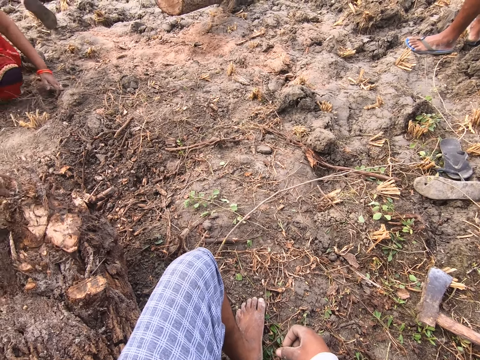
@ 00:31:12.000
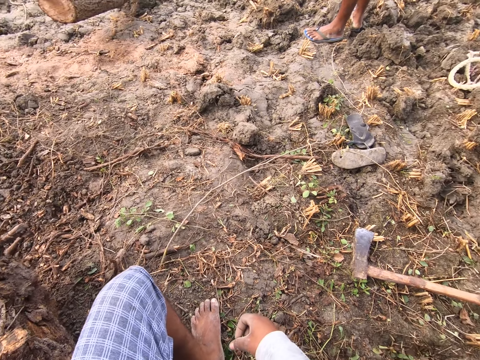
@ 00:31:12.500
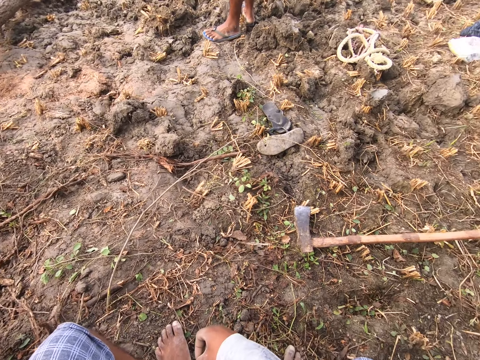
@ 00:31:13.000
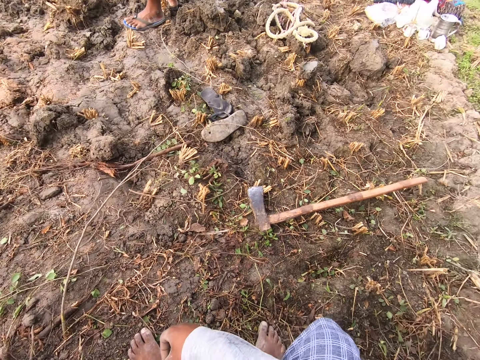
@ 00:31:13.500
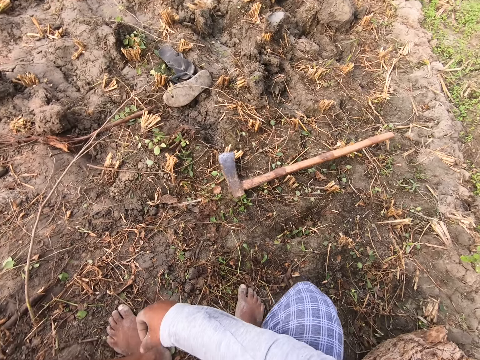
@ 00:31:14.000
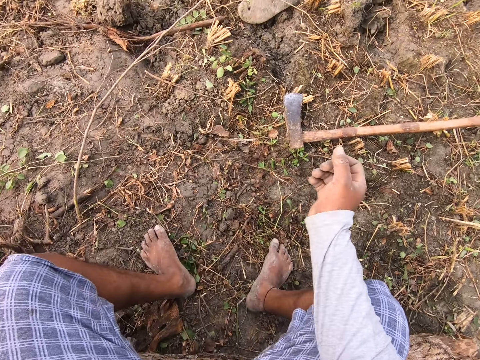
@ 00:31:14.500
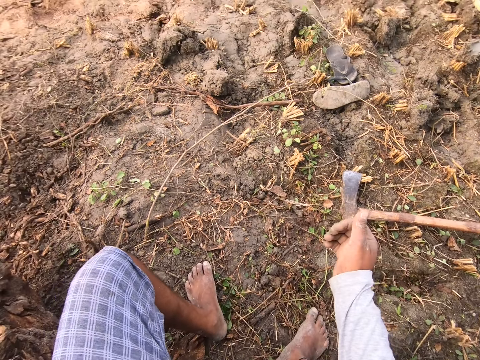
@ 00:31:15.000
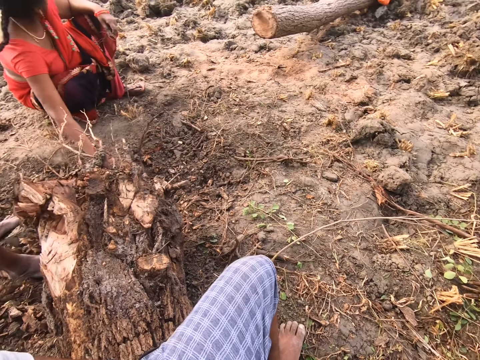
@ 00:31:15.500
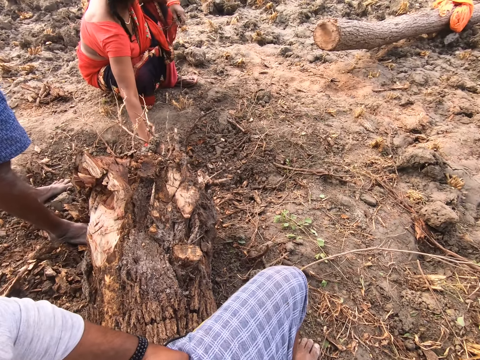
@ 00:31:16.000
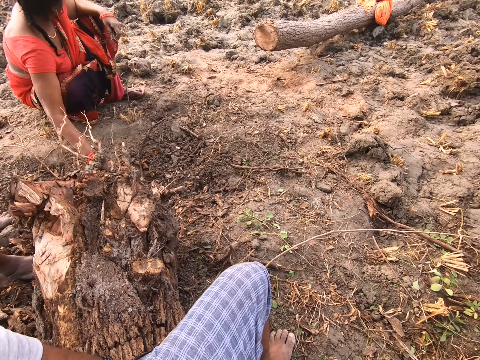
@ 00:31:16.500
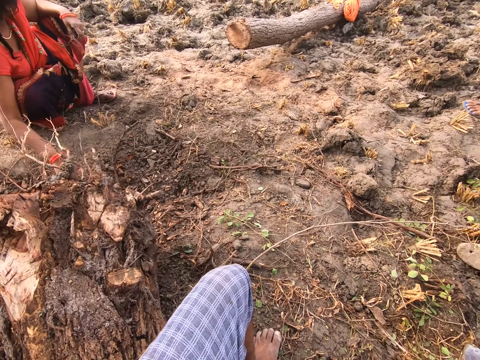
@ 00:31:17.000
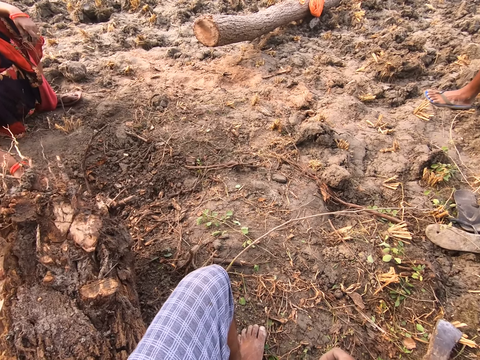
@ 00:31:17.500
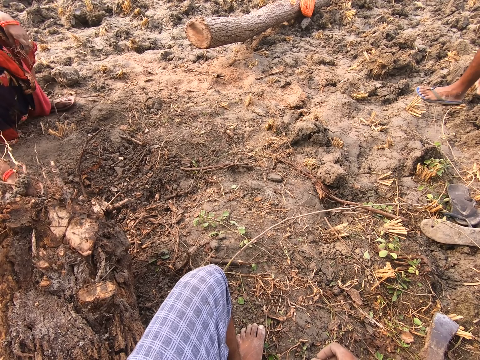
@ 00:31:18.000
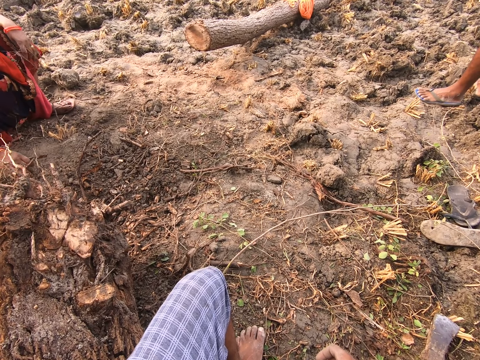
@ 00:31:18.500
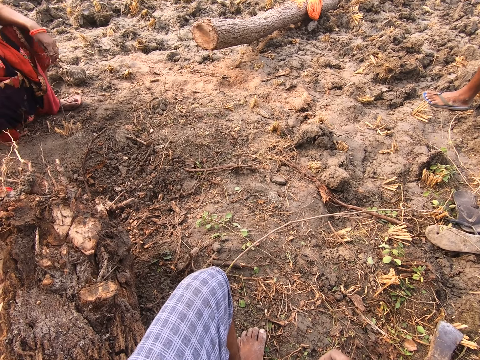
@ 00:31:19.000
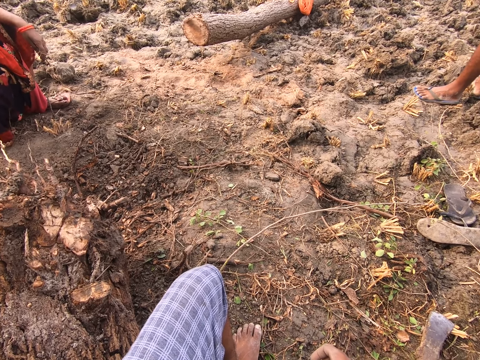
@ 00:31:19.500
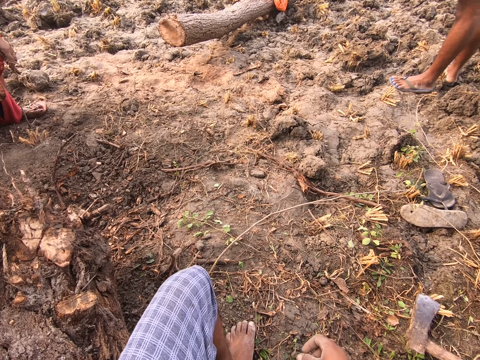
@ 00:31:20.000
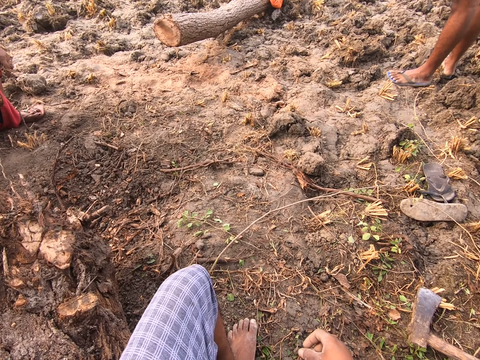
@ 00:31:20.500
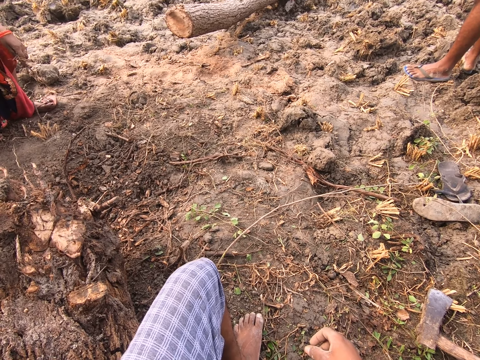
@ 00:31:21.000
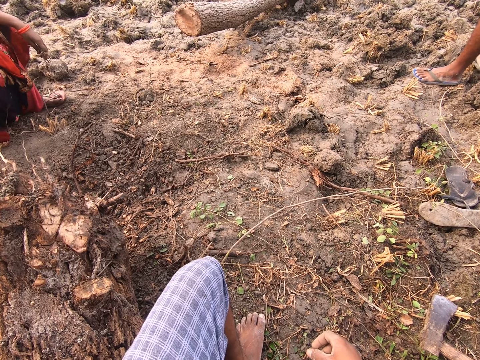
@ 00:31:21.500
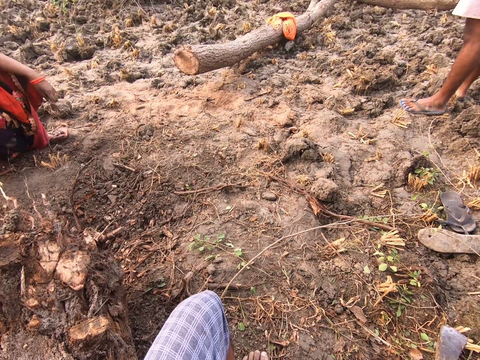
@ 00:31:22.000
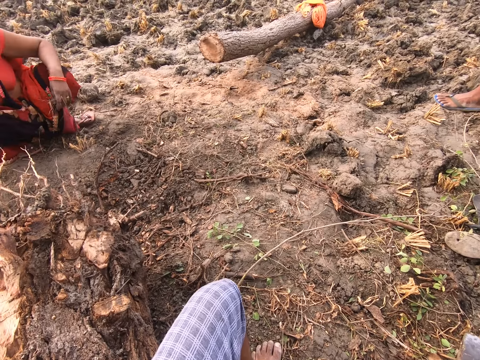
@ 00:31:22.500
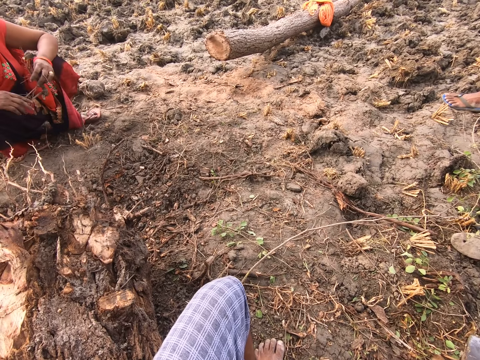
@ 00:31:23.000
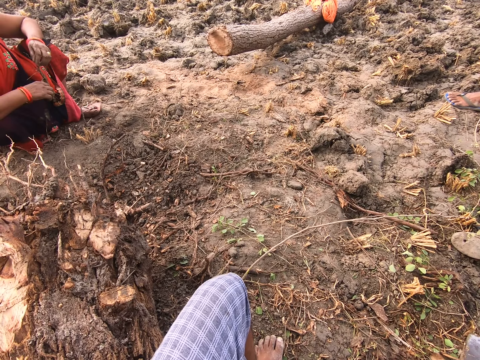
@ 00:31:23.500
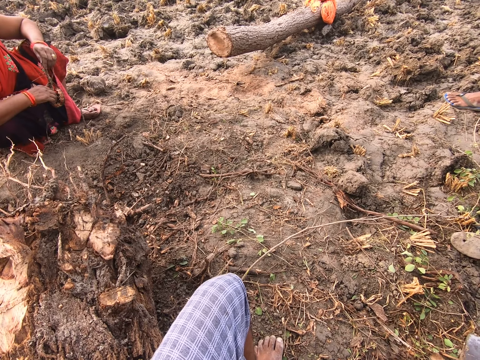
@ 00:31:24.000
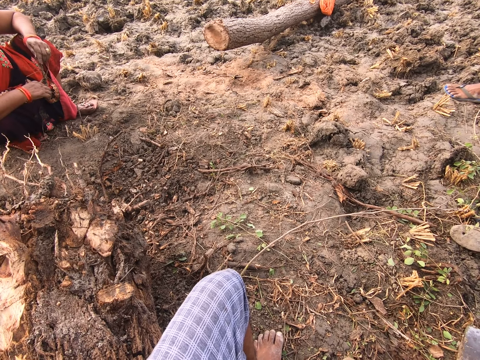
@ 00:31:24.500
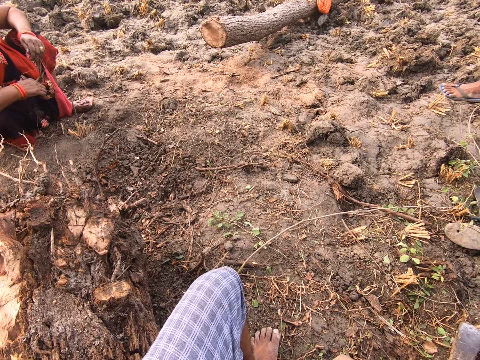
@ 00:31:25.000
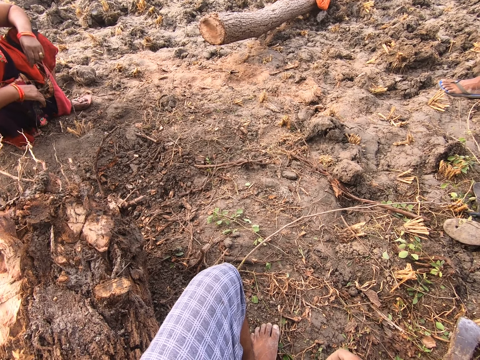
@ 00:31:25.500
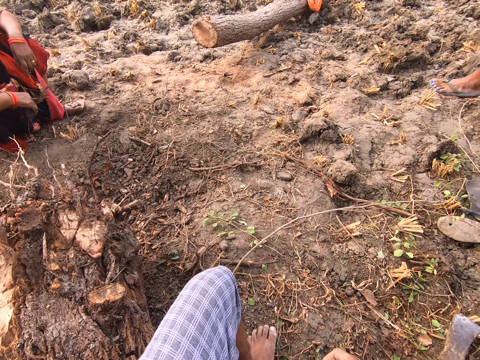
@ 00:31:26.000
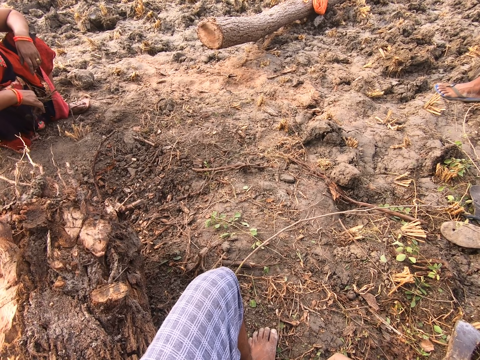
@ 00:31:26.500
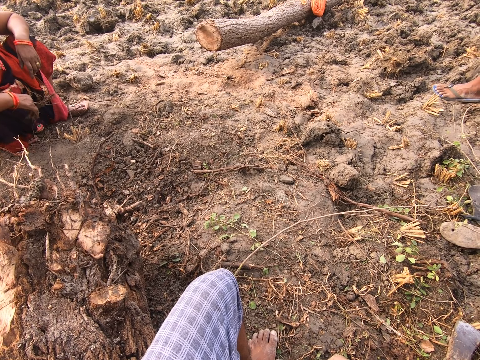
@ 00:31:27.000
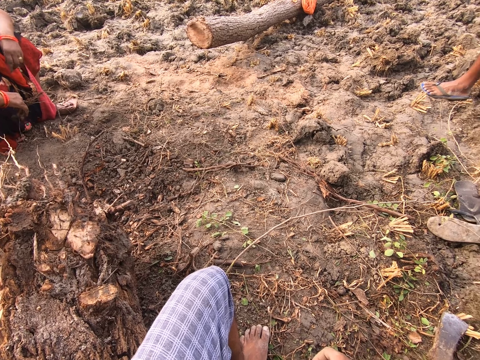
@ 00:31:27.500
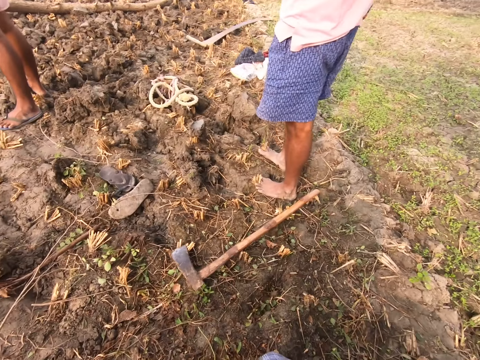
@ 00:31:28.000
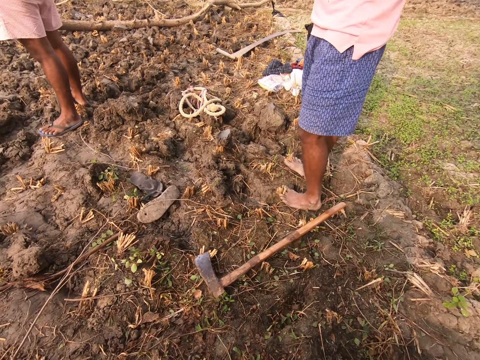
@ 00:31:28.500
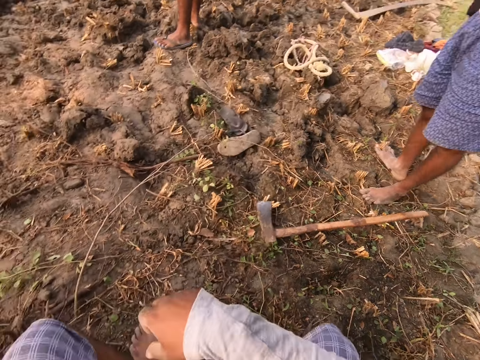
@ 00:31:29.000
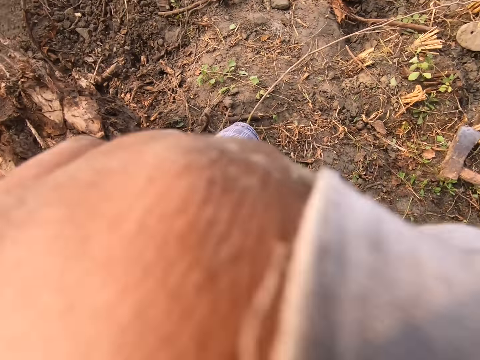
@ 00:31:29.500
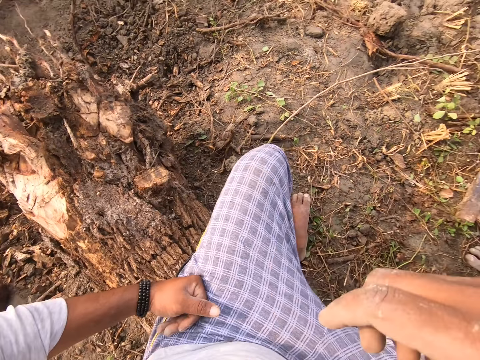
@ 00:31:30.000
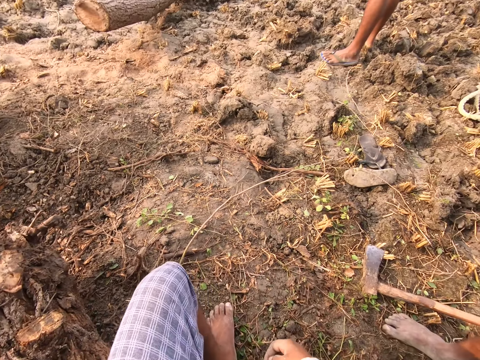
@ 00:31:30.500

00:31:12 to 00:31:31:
The camera wearer looks around. He spits. A woman plugs out the tree roots with her left hand. The camera wearer looks around. He interacts with people. He raises his right hand towards his face.
